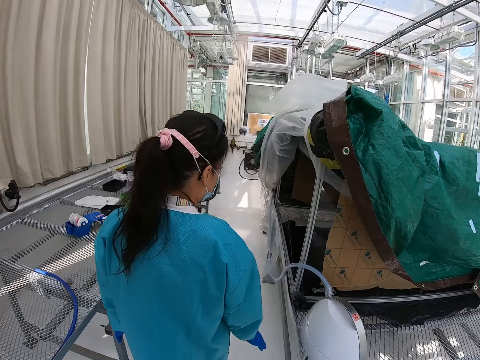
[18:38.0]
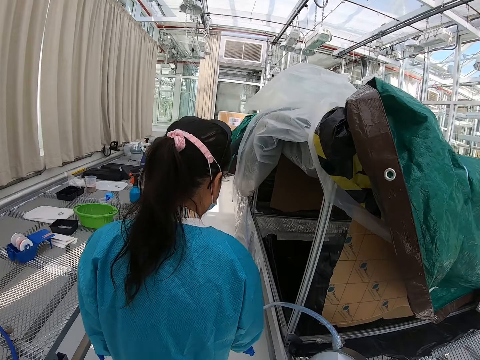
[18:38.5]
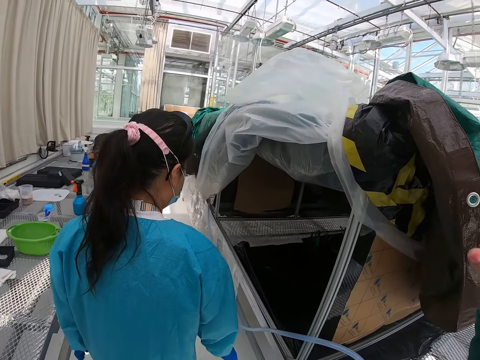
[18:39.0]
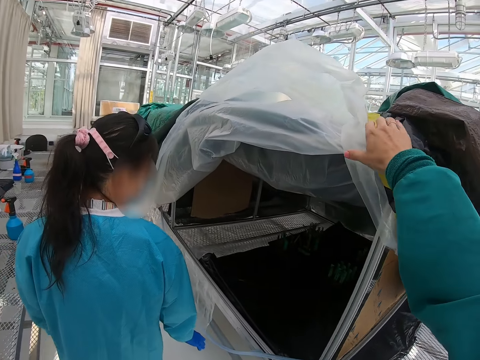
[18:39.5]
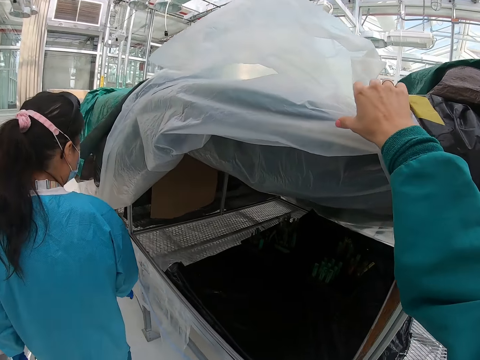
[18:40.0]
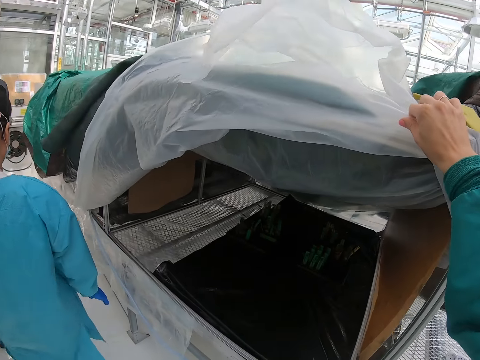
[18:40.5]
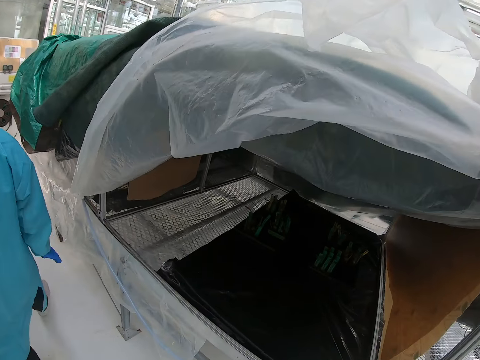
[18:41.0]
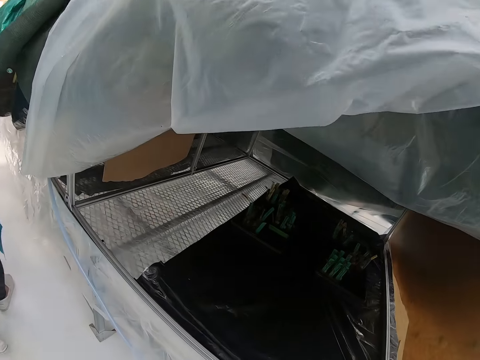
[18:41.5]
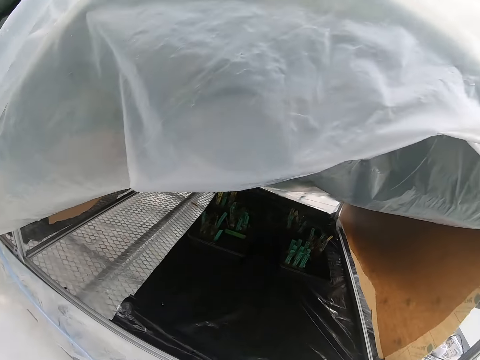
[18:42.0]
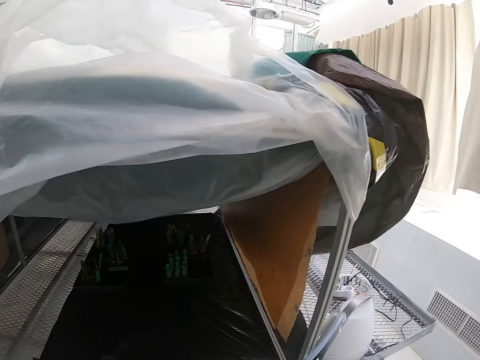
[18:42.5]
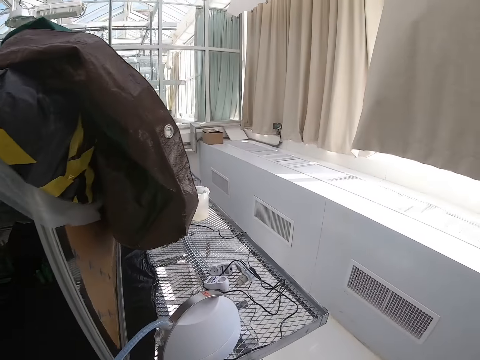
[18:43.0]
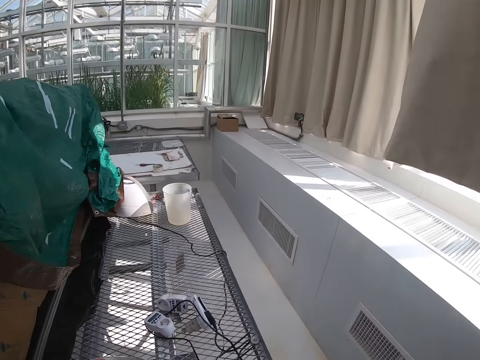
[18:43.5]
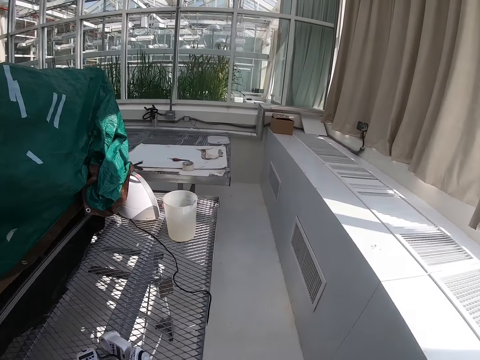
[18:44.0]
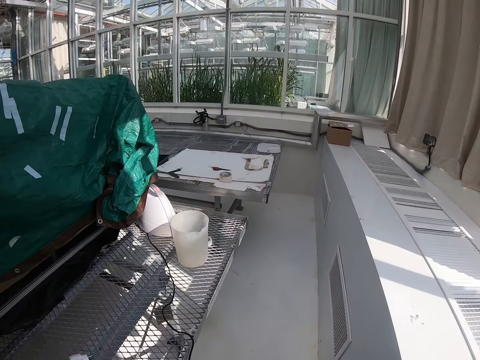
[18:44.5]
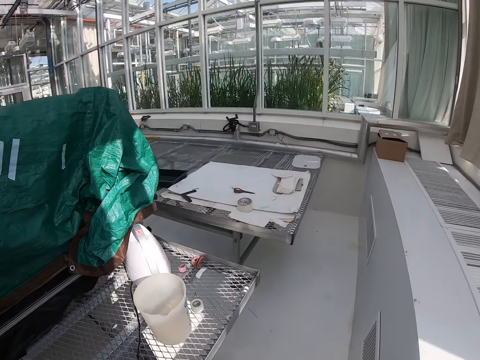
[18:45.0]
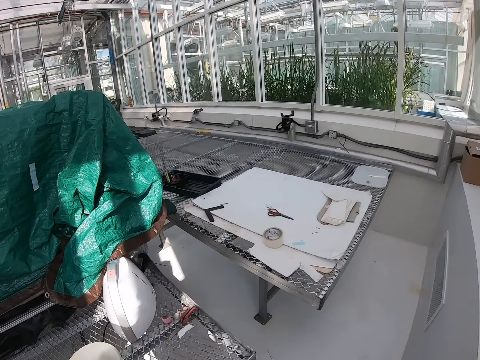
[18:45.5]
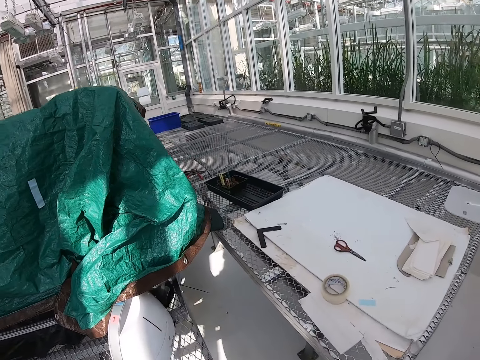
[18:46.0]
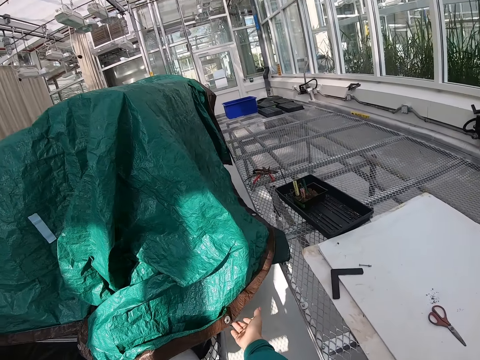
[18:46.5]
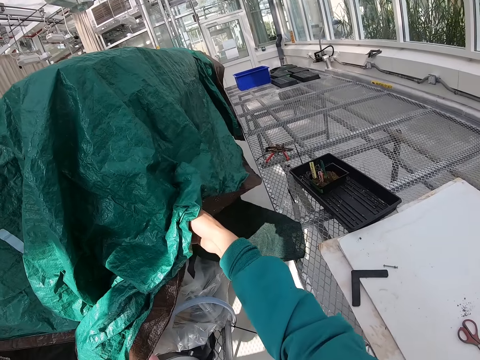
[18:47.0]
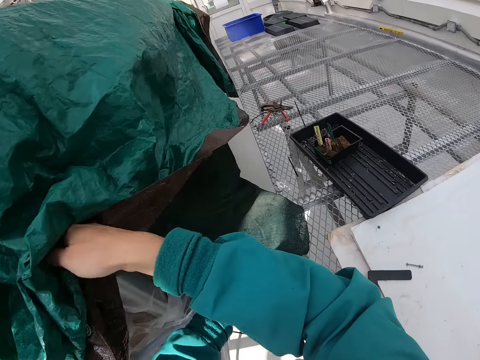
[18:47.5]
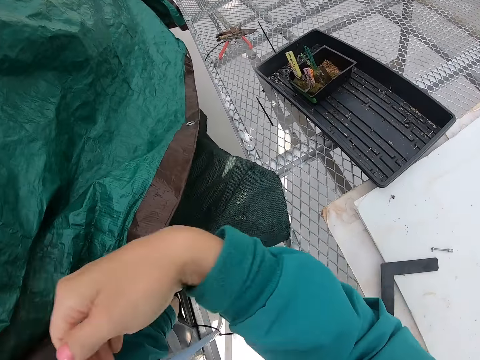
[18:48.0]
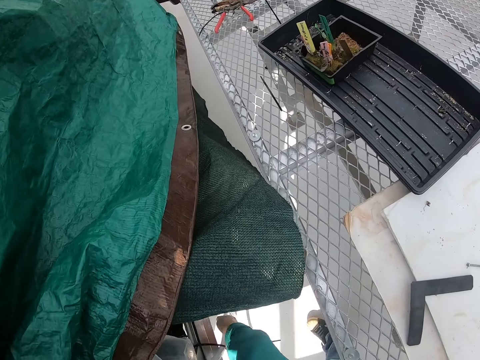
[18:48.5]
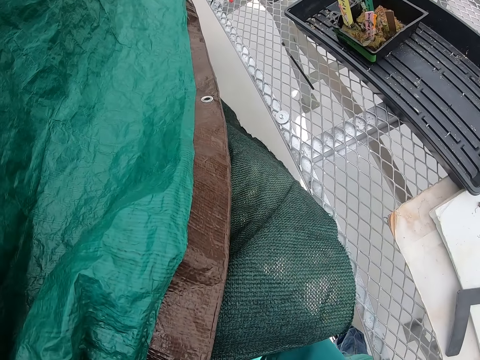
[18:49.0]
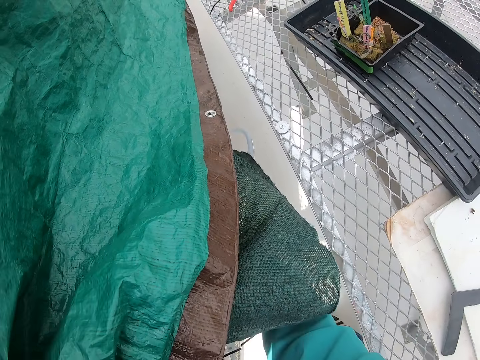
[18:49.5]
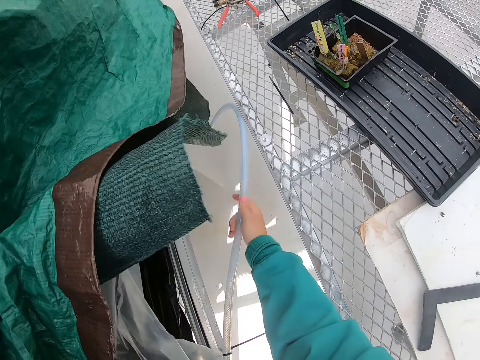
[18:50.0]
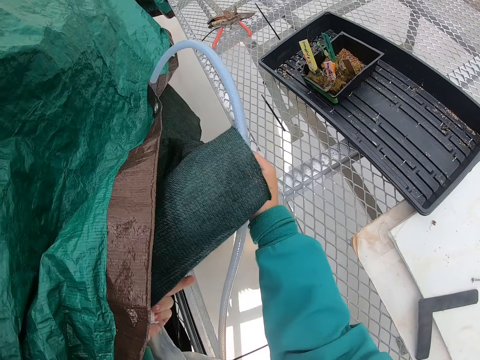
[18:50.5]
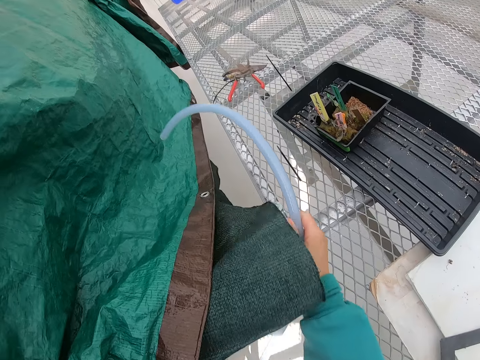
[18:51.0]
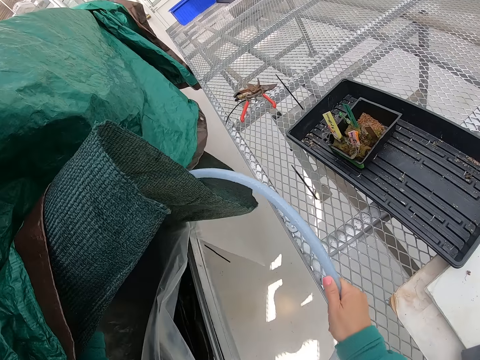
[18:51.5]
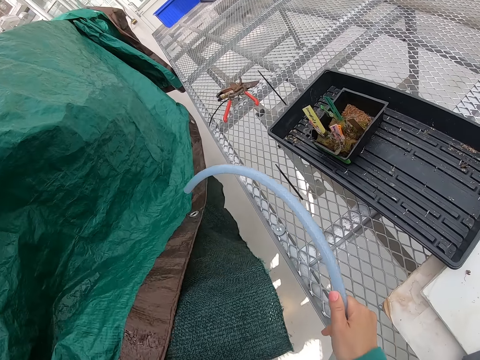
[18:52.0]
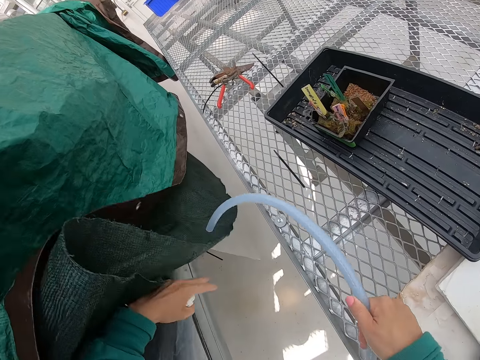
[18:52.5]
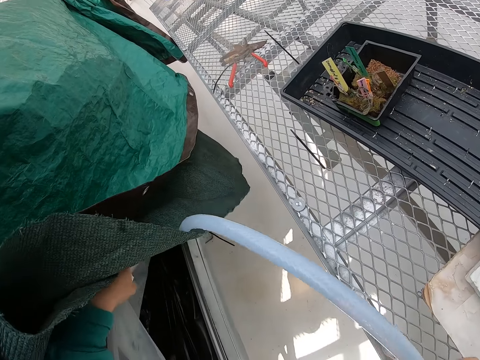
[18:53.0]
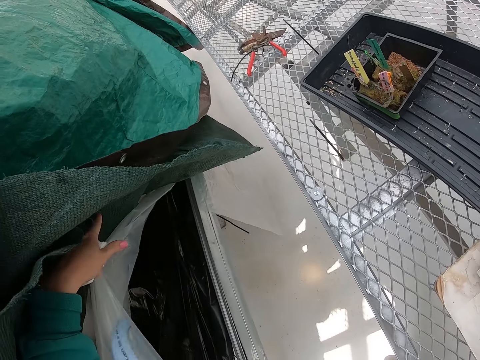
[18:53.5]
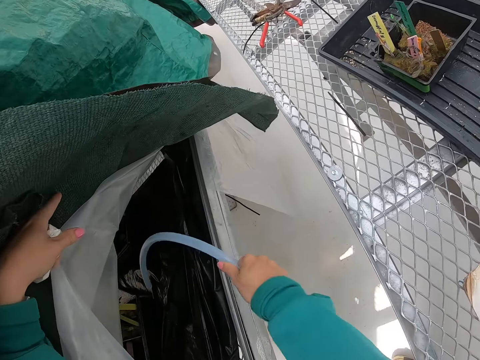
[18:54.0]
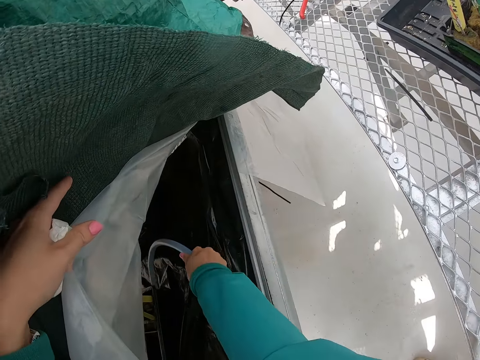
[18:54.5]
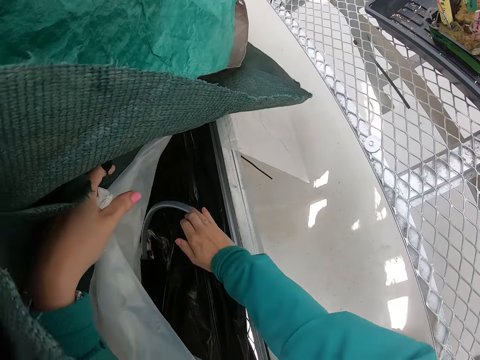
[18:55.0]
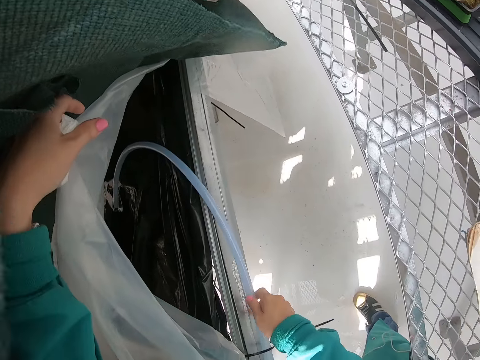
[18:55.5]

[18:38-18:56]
The camera wearer touches a polythene paper. They adjust the covering. They walk. They align a pipe. They lift the green covering. They grasp a hose pipe. They move the green covering. They move the hose pipe.

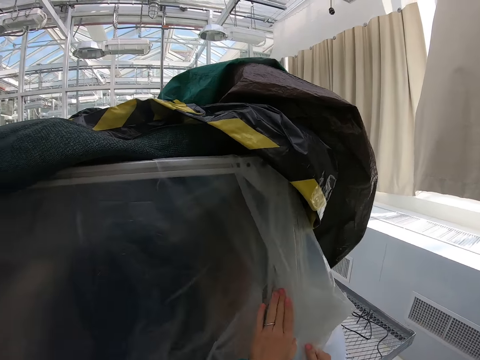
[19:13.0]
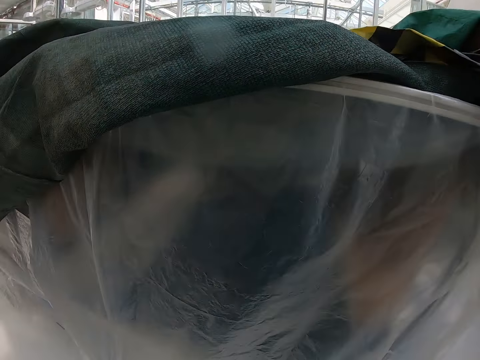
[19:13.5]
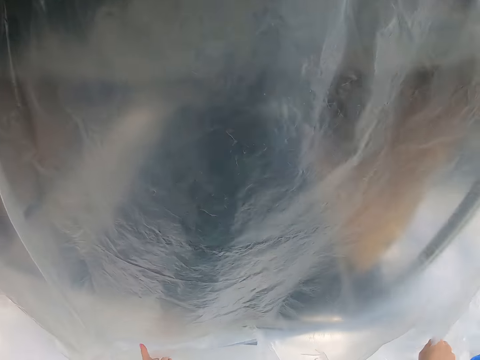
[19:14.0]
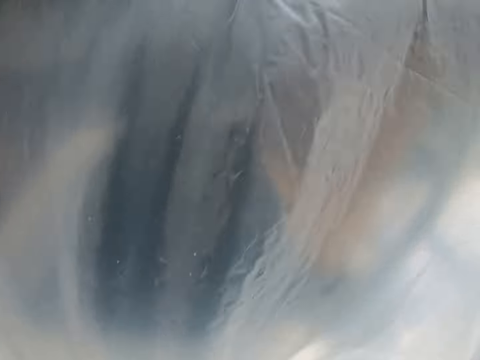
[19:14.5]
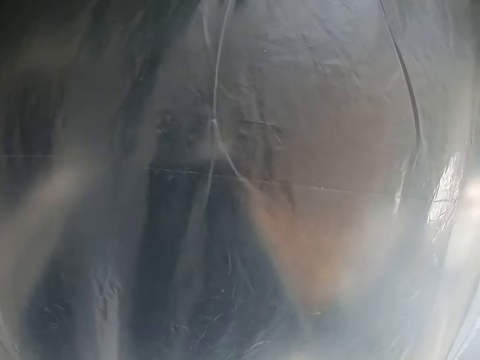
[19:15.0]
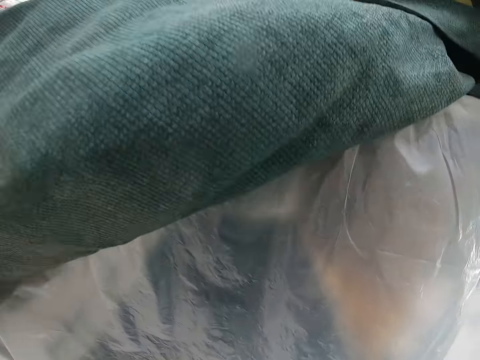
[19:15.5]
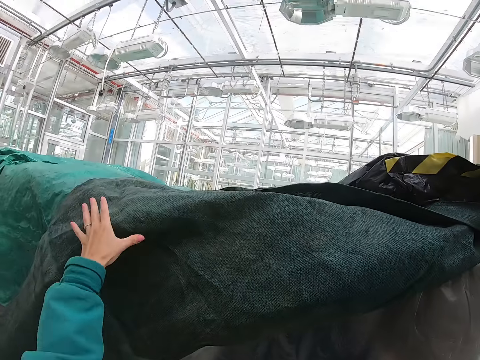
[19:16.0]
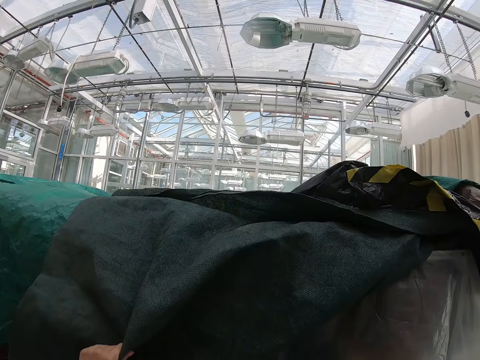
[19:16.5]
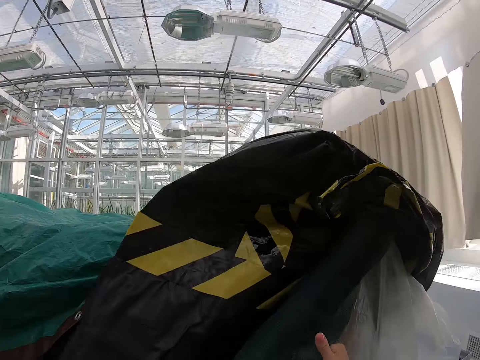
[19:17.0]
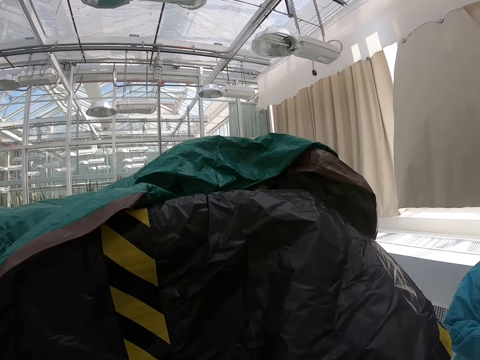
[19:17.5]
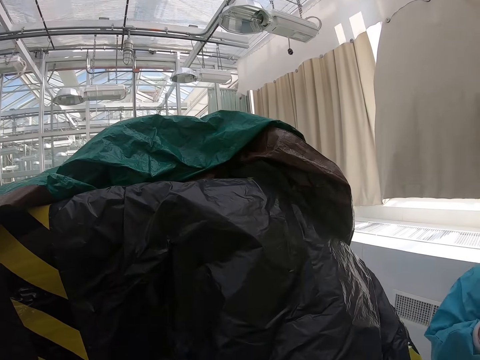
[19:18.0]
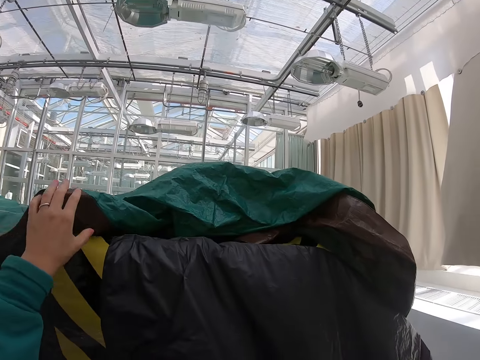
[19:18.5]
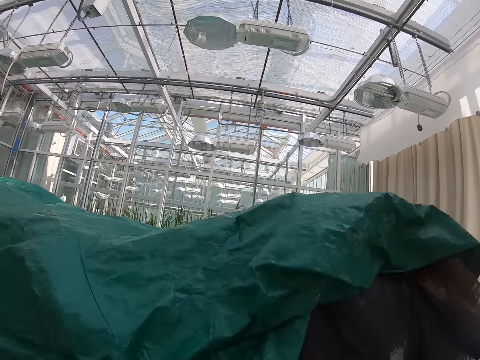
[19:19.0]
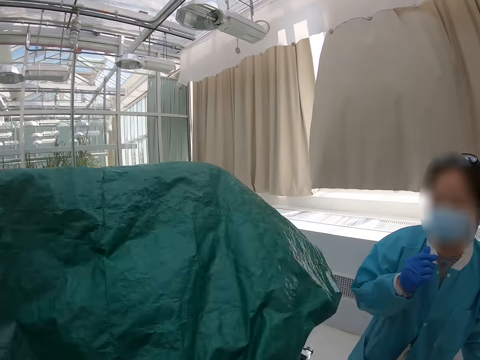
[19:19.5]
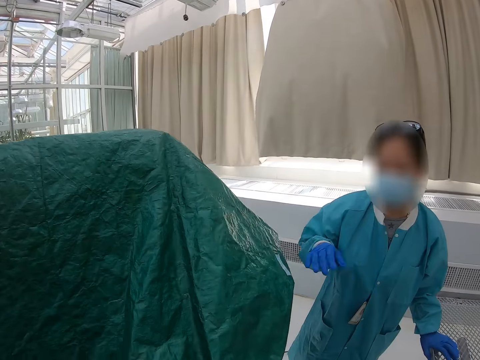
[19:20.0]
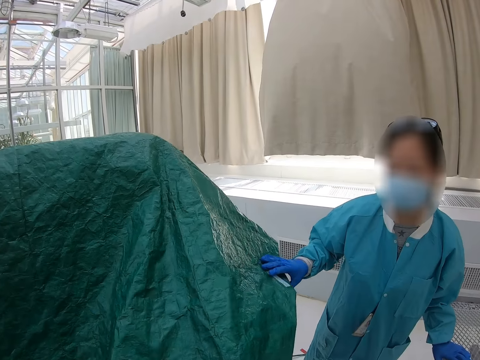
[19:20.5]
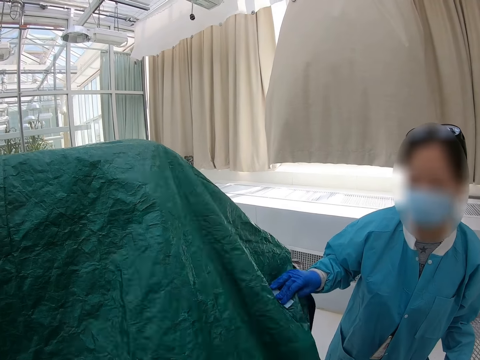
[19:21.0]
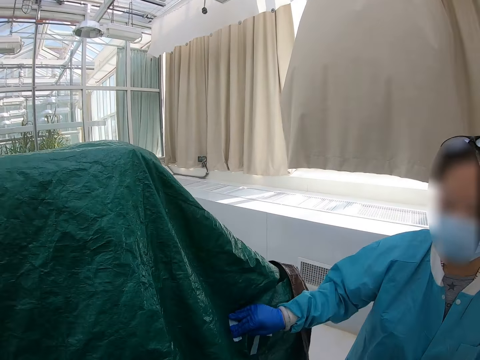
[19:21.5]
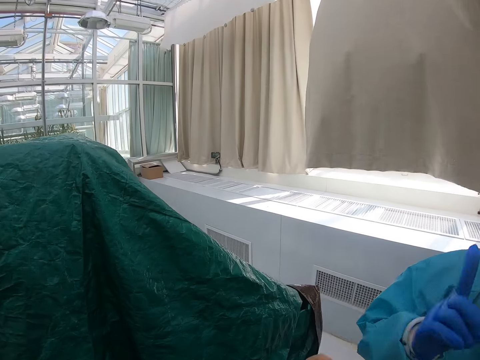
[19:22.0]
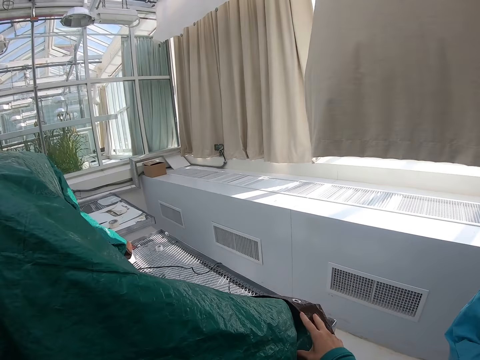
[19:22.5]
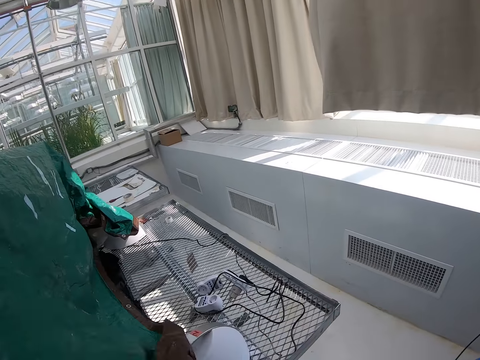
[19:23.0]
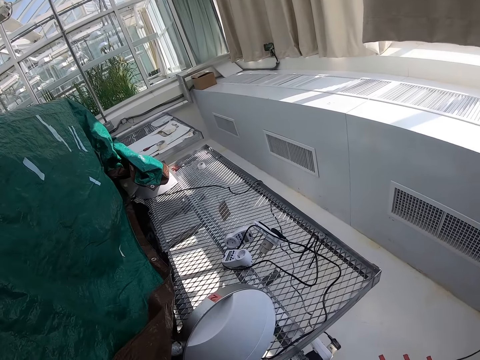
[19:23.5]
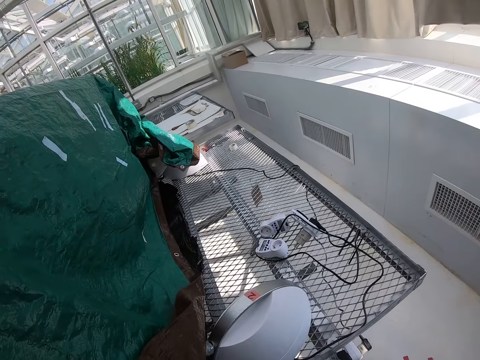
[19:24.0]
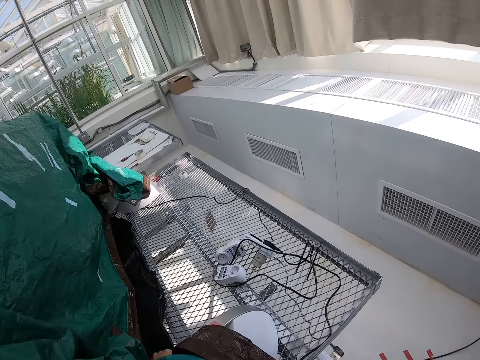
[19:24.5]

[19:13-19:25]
The camera wearer adjusts a plastic sheet. They spread down a tent cloth. They lower the green covering. They adjust the green covering.
